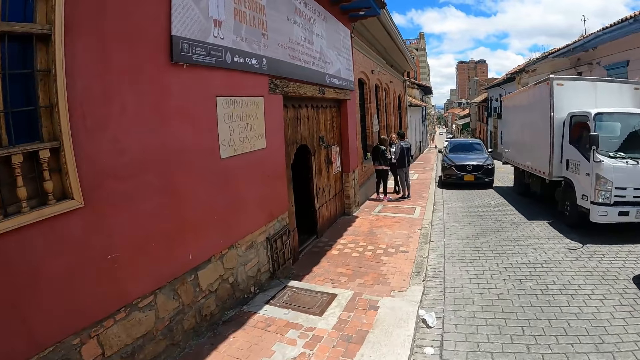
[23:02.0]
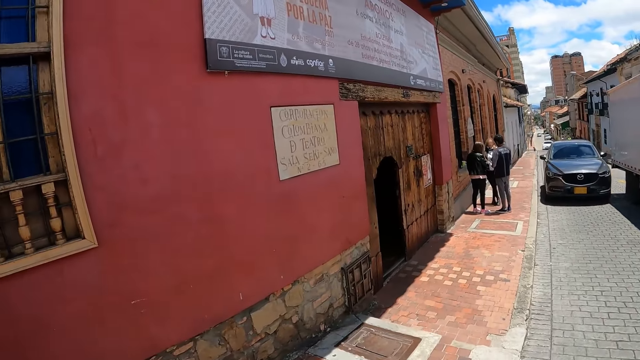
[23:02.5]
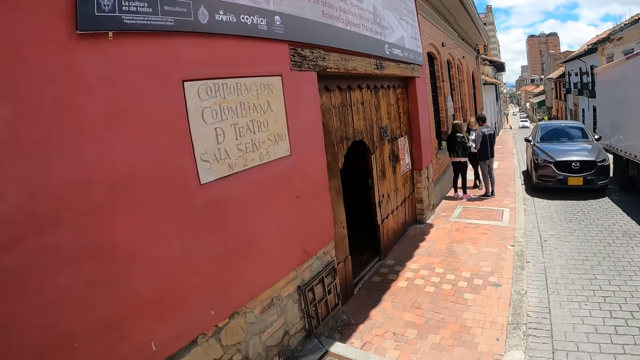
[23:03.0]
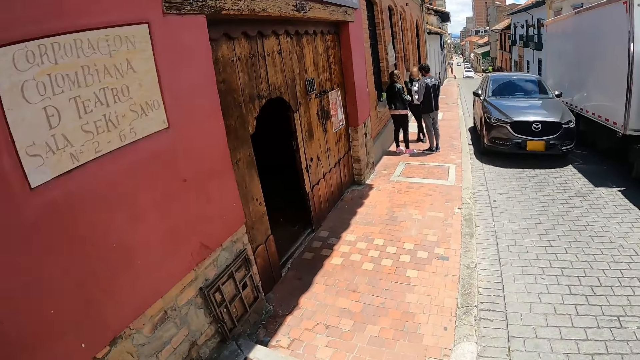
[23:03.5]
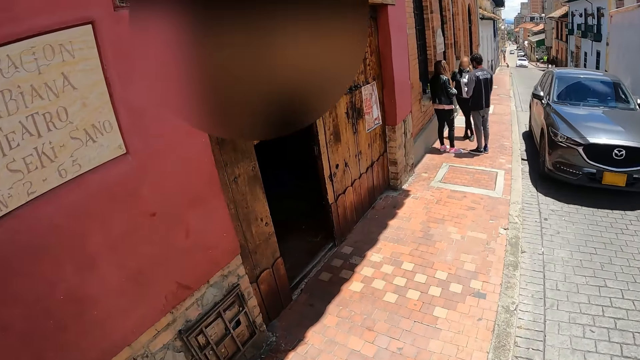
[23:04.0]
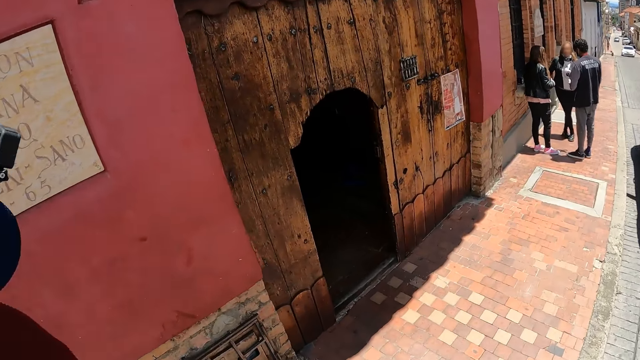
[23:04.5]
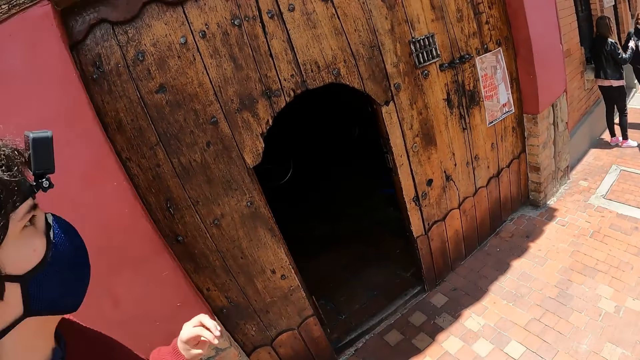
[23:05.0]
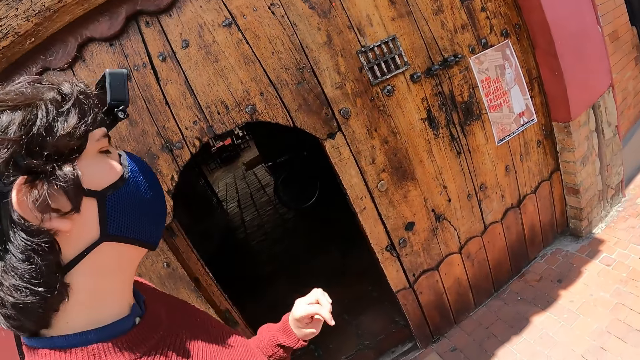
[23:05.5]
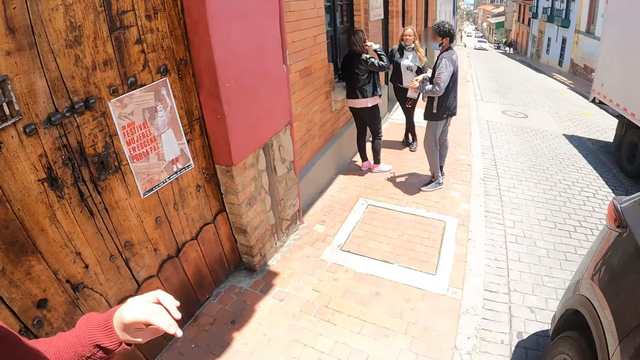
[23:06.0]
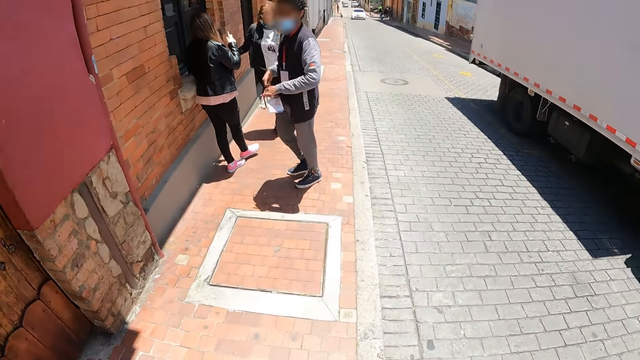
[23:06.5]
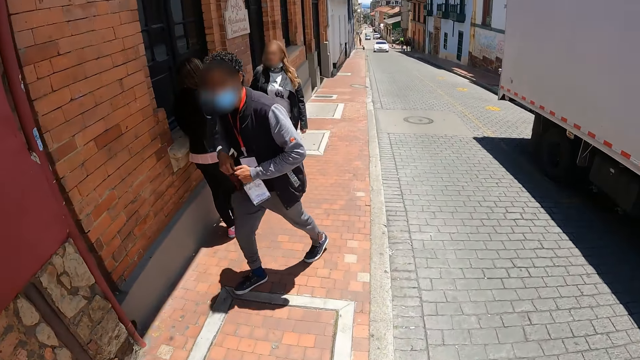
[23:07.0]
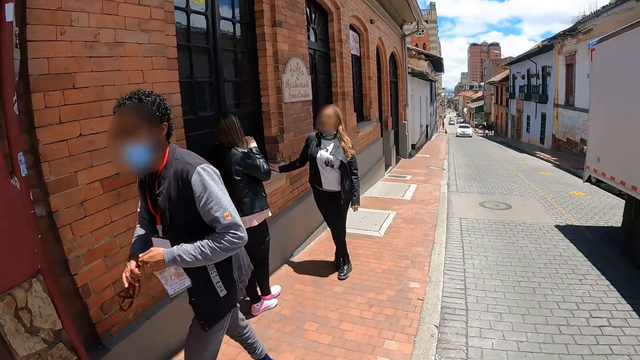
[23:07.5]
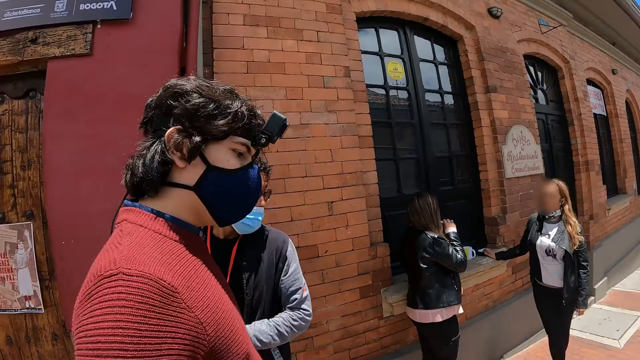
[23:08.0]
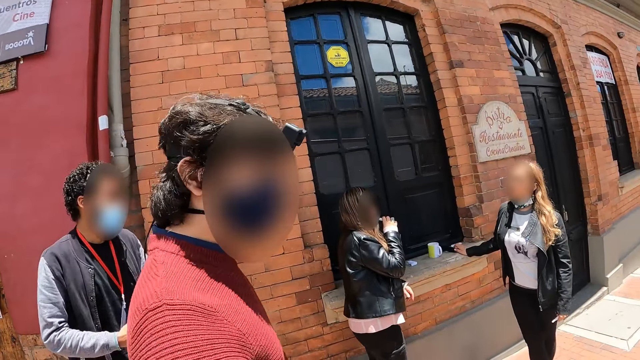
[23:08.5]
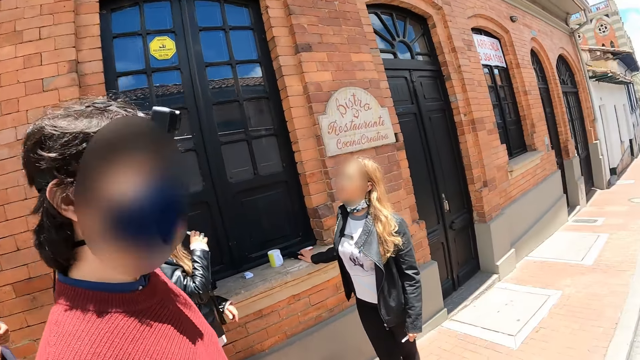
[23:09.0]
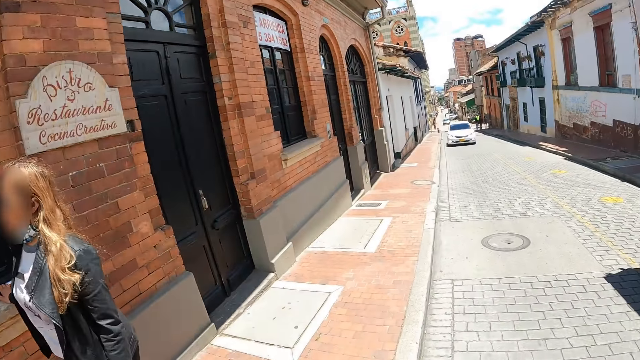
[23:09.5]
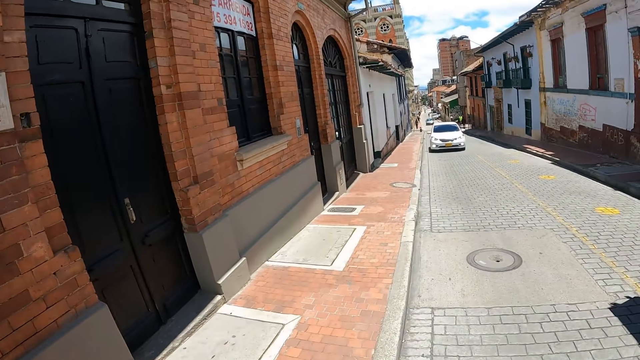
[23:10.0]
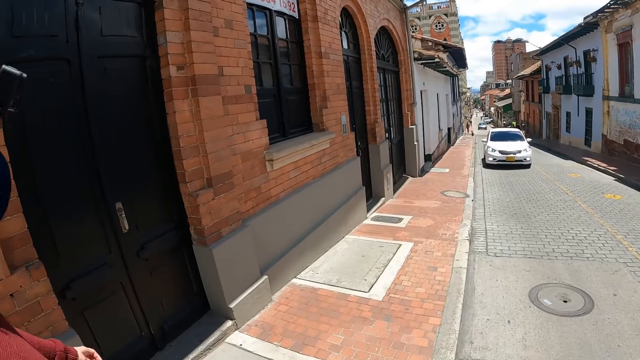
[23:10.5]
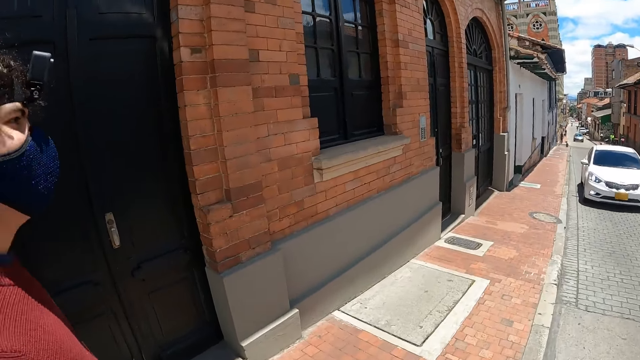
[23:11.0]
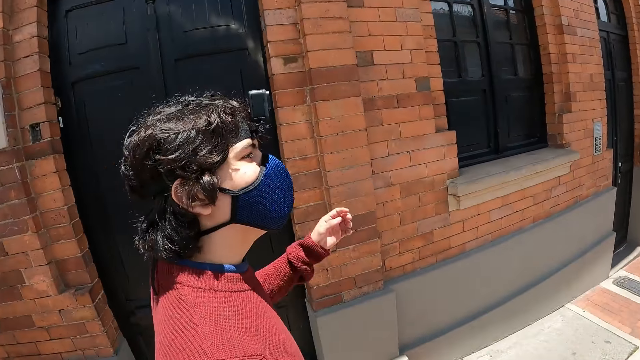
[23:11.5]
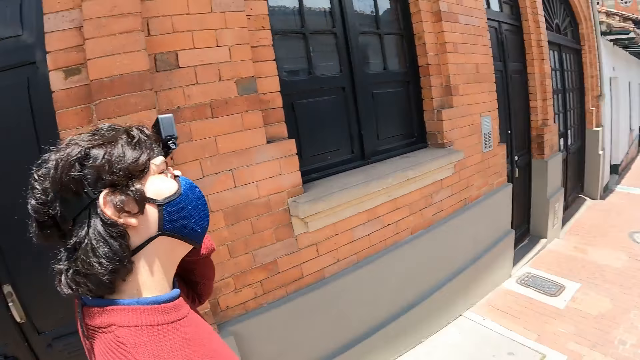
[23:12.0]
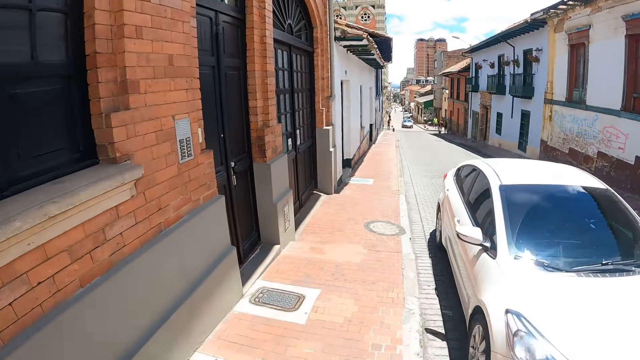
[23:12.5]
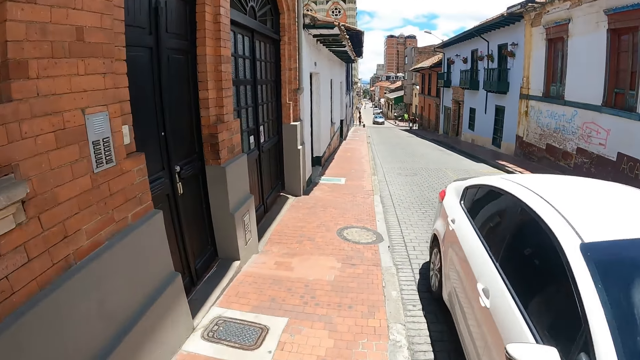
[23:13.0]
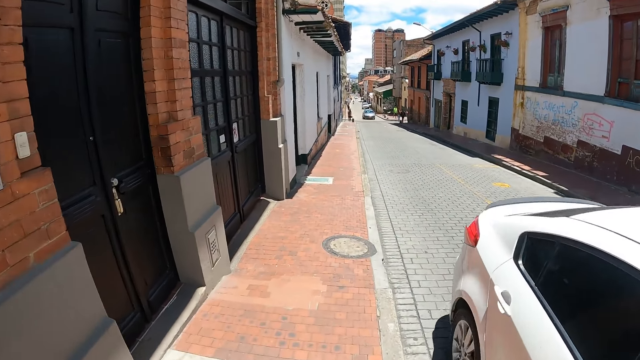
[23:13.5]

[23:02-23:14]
The camera wearer looks at a person.

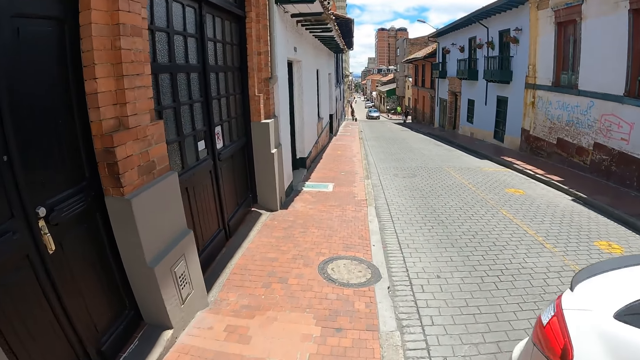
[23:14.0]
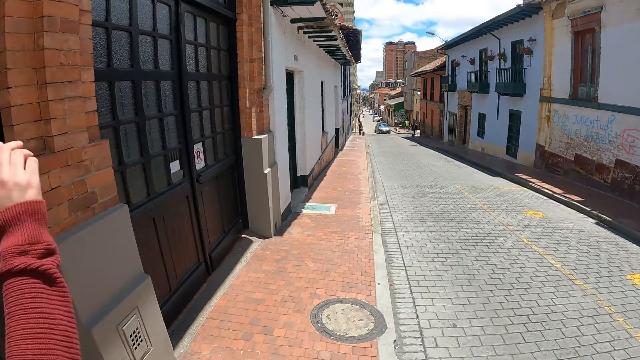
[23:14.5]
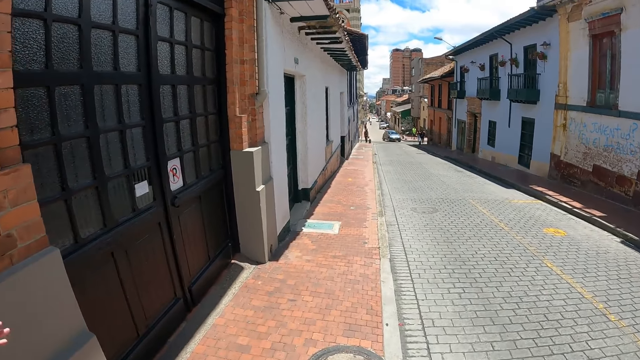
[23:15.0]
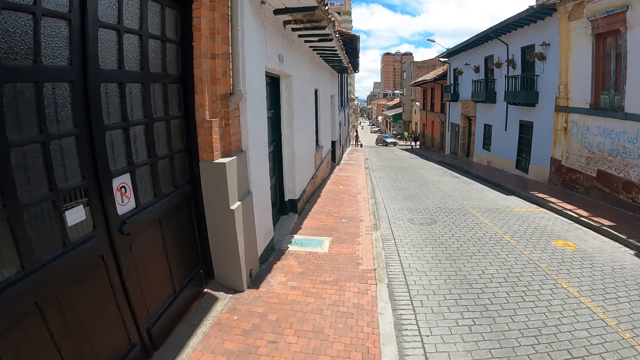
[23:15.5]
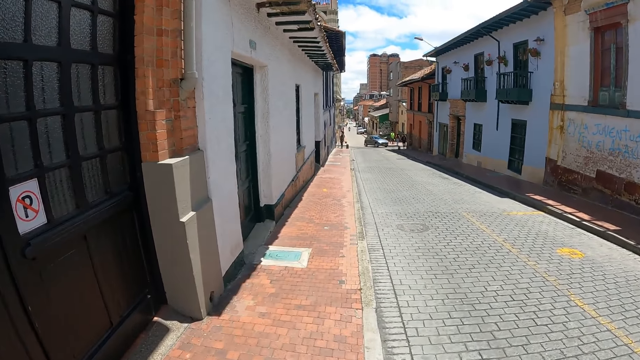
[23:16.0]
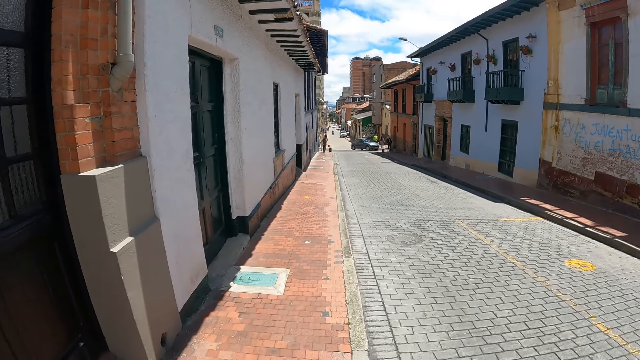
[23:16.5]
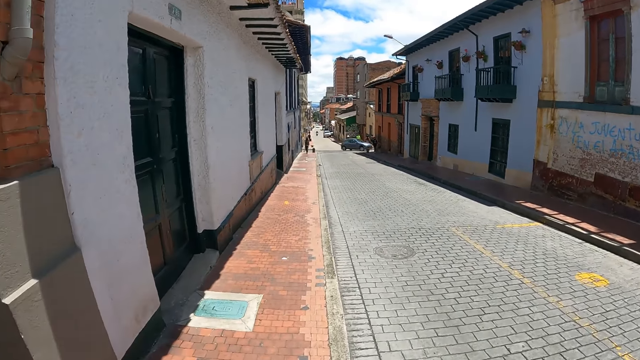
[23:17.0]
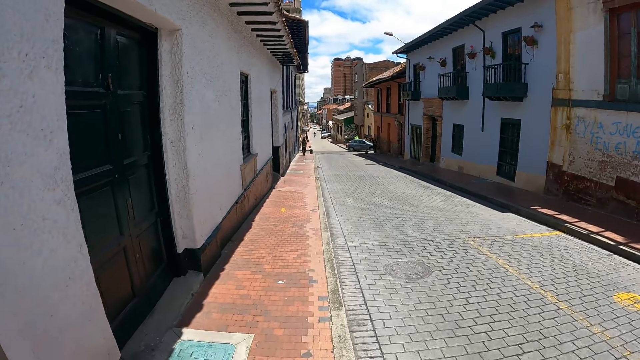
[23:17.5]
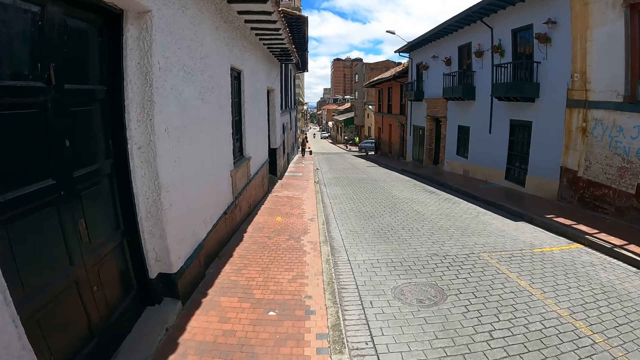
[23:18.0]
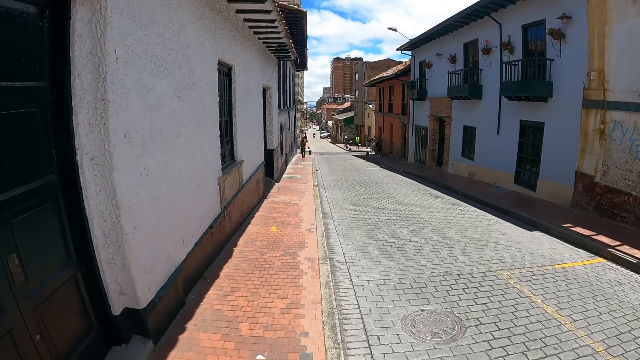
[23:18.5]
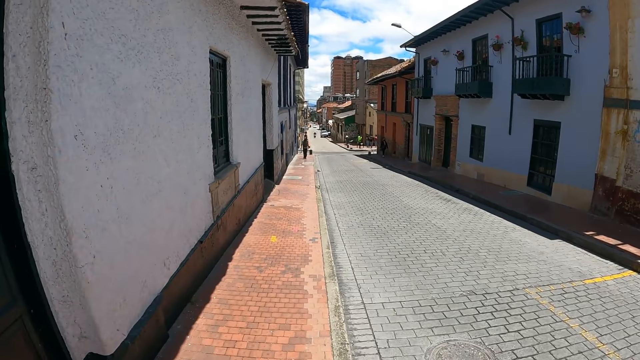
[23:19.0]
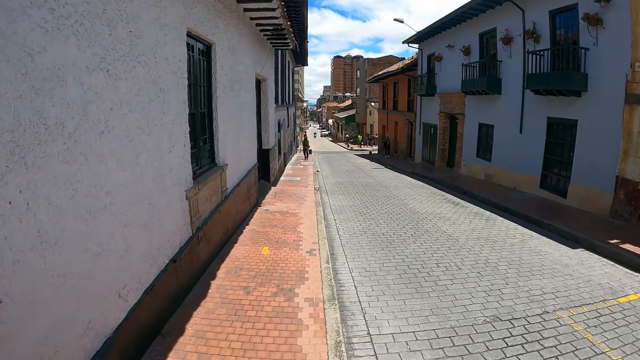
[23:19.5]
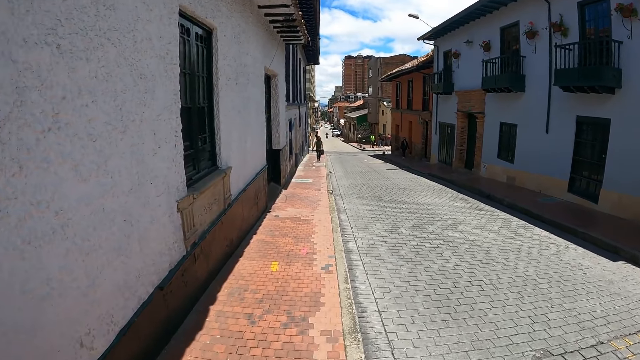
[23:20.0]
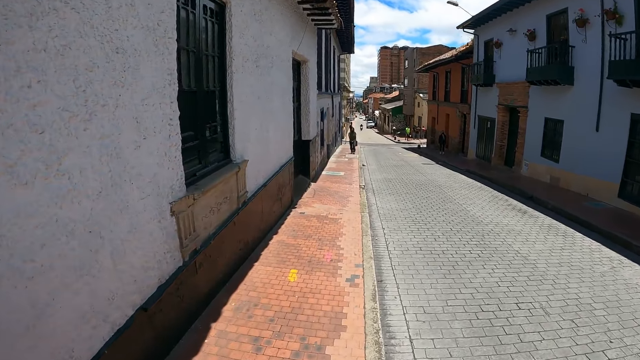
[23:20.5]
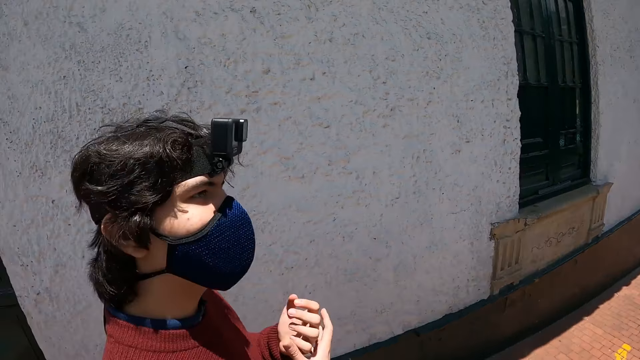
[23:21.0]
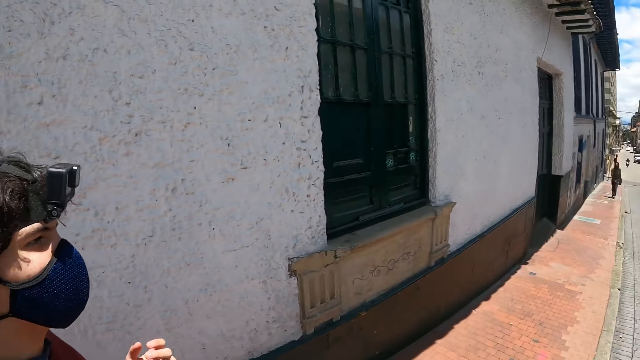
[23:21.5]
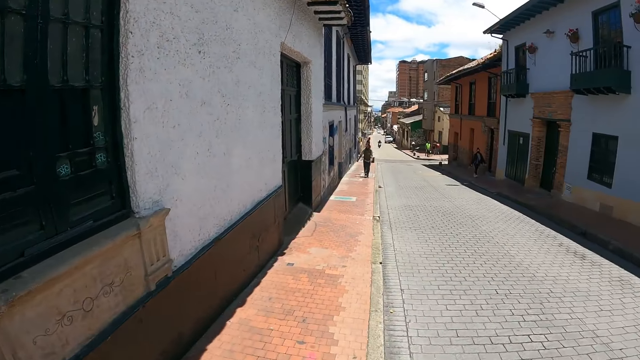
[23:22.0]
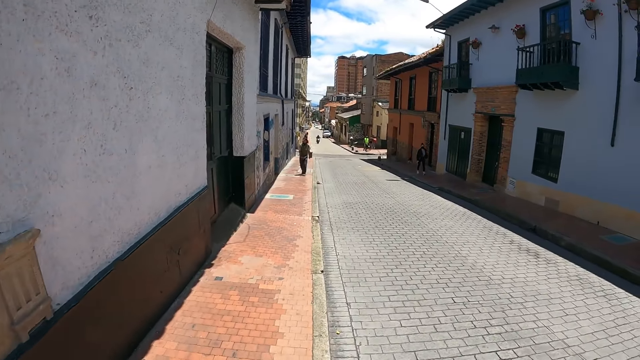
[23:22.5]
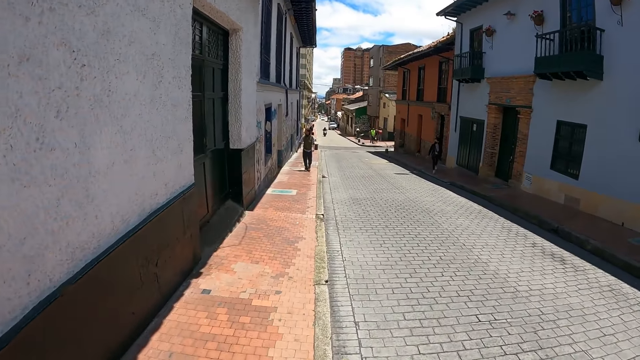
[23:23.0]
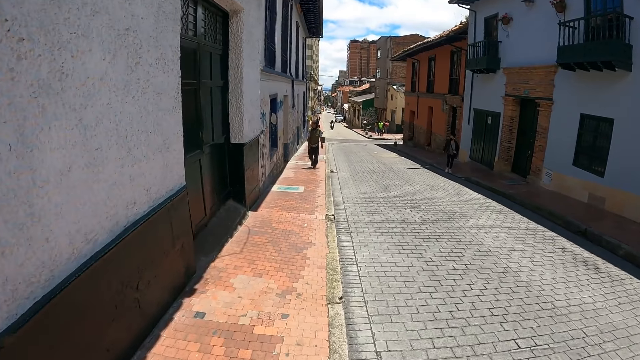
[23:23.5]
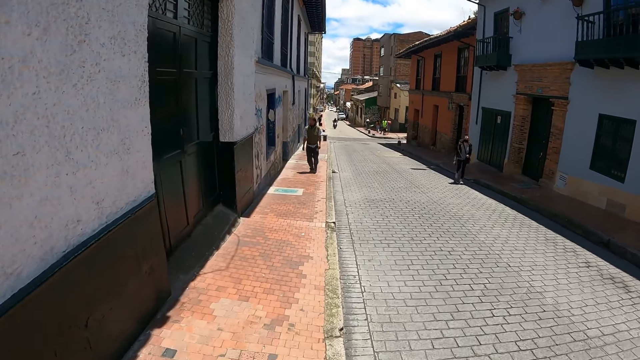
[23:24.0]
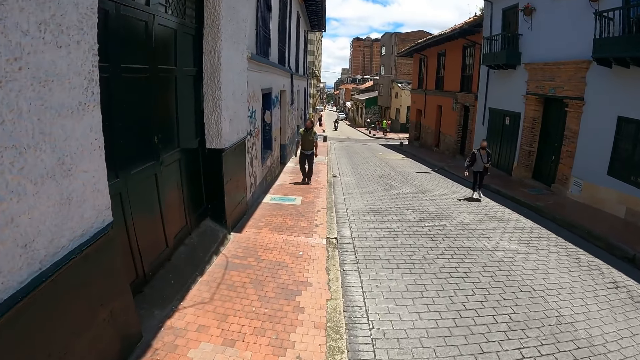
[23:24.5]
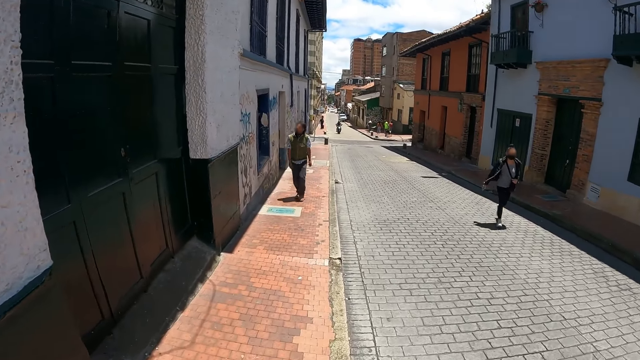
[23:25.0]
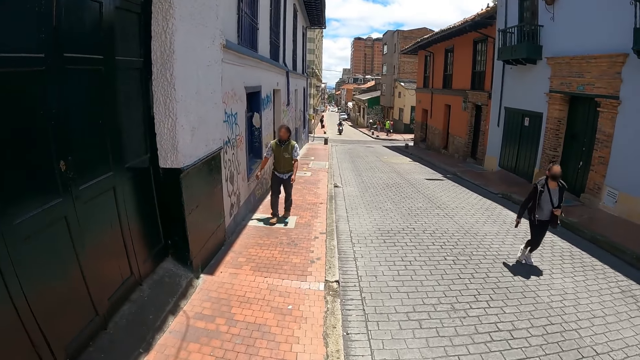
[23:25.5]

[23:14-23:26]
The camera wearer looks at a person. They turn and walk along a street.
